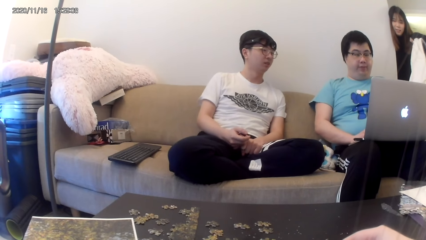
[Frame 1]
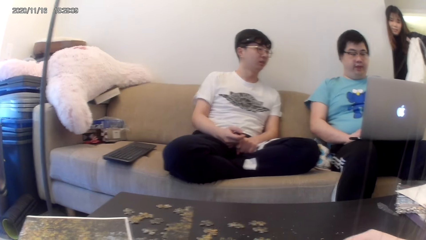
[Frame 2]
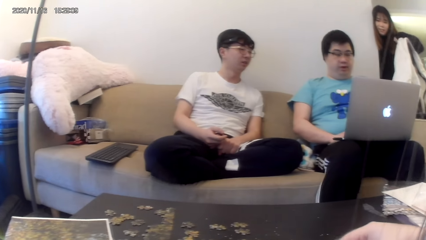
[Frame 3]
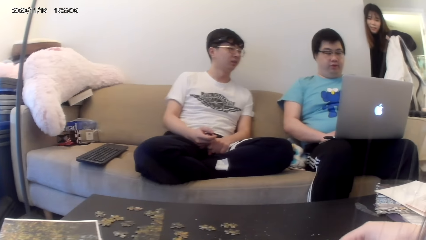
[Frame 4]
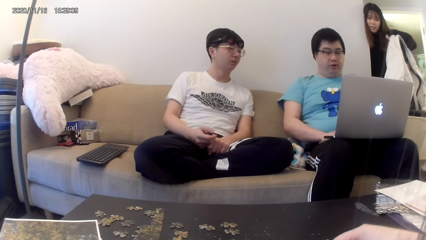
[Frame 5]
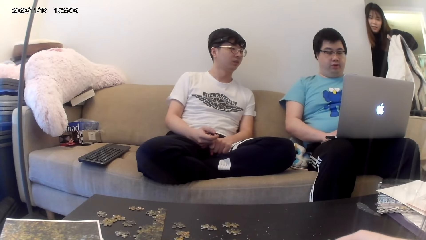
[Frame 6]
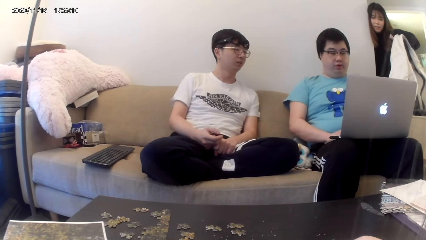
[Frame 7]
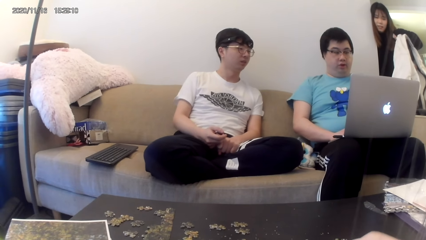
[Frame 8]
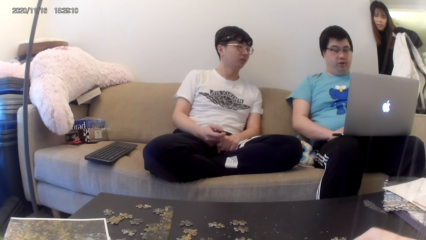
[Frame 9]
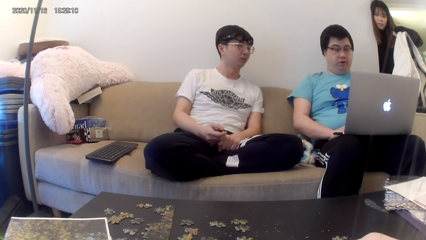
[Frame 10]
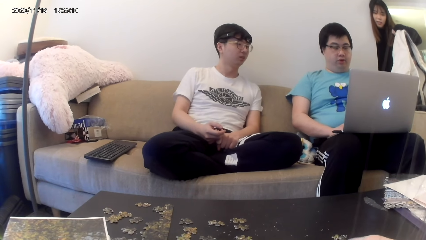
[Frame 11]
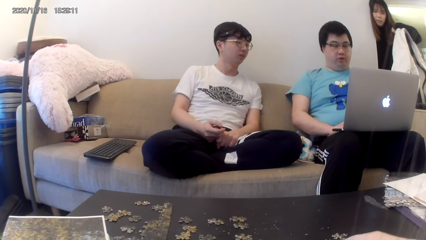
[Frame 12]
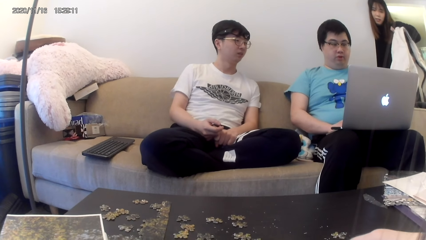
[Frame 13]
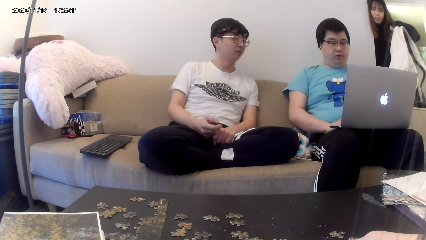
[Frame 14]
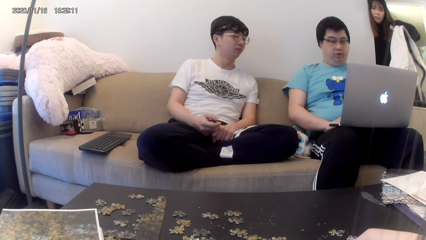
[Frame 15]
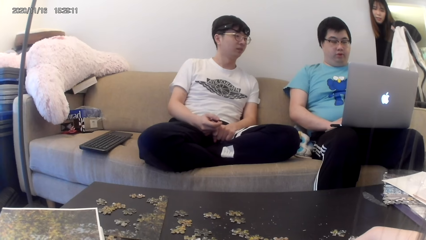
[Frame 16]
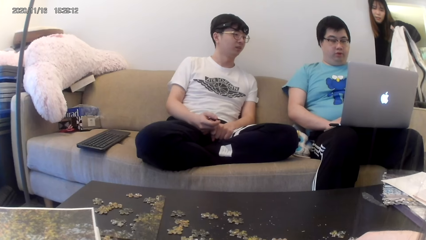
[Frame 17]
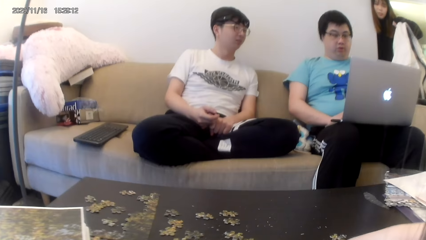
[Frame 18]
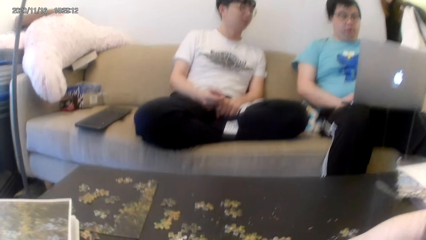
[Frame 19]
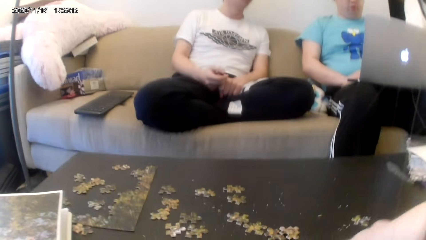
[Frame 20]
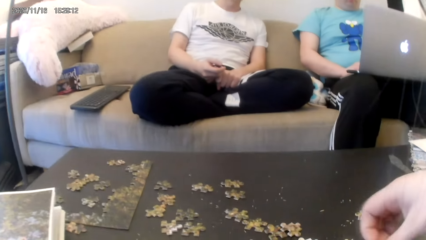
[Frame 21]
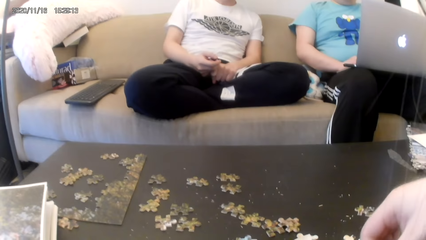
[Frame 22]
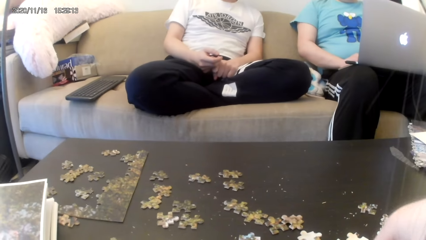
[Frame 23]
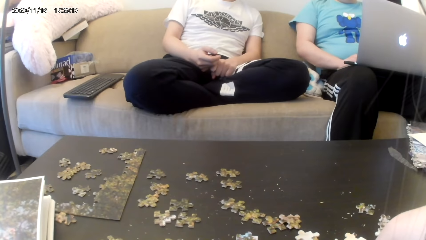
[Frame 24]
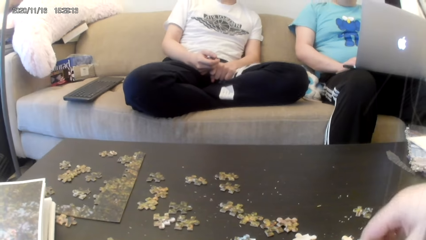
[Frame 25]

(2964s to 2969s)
The man operates the laptop.

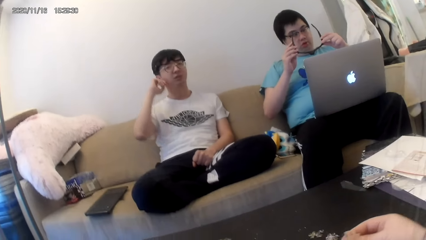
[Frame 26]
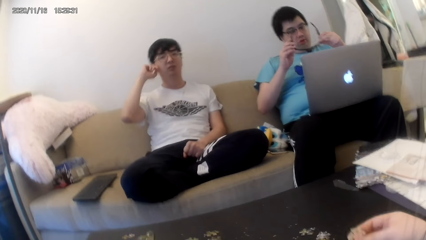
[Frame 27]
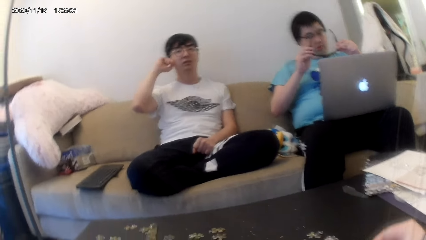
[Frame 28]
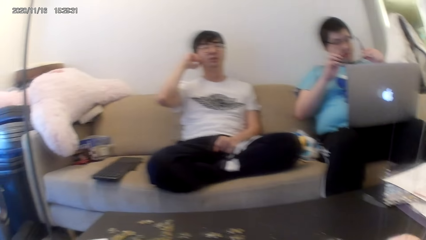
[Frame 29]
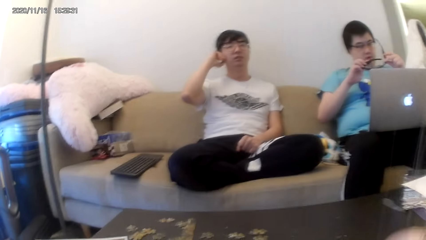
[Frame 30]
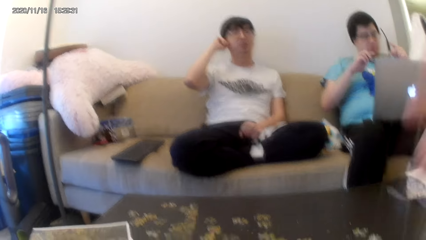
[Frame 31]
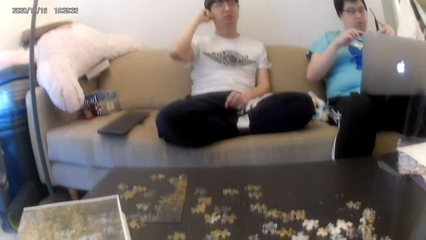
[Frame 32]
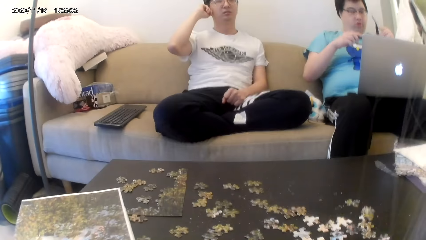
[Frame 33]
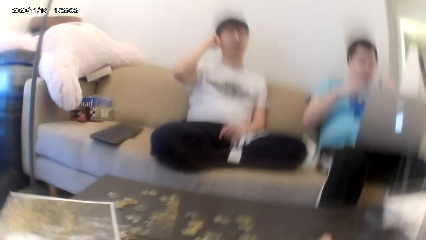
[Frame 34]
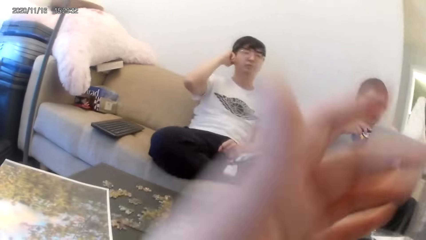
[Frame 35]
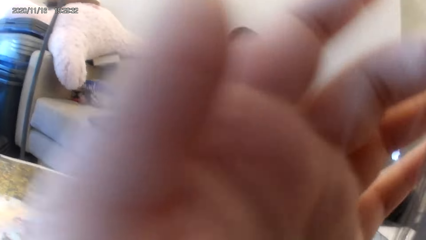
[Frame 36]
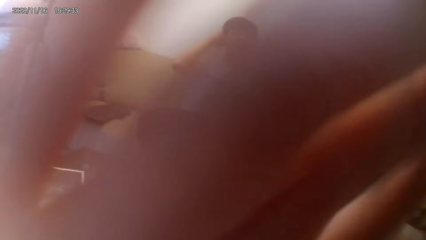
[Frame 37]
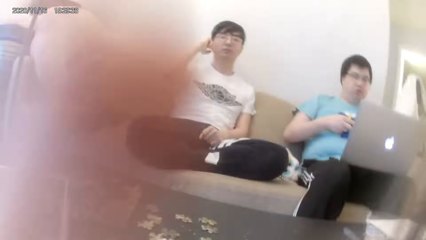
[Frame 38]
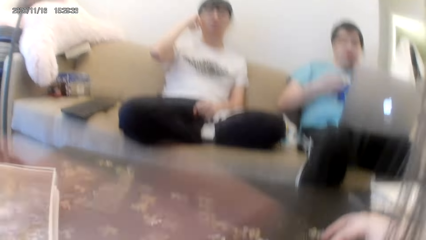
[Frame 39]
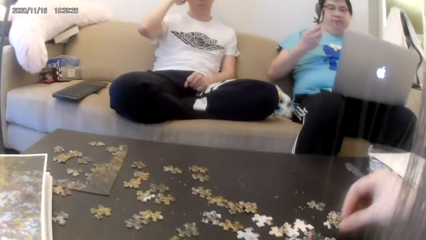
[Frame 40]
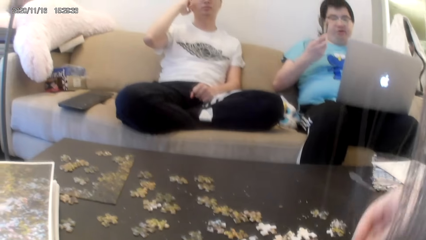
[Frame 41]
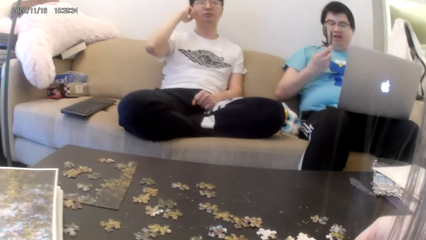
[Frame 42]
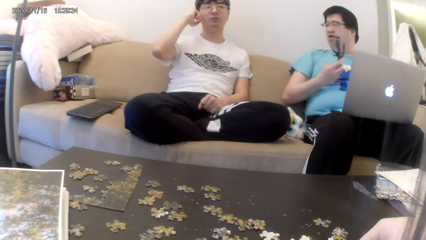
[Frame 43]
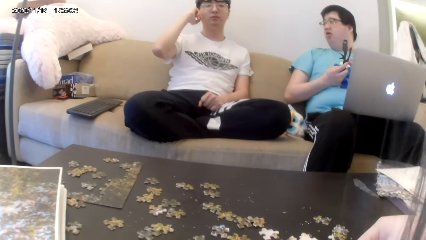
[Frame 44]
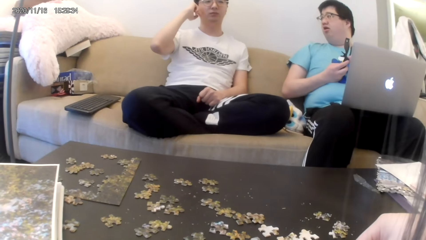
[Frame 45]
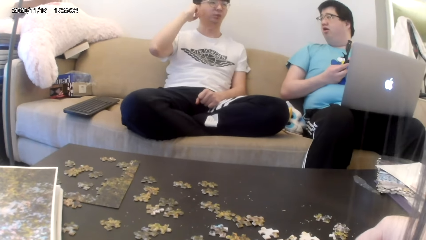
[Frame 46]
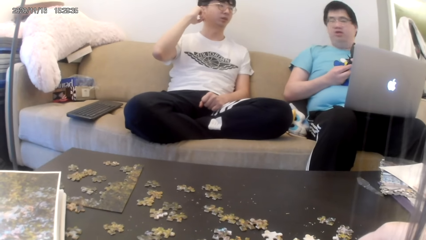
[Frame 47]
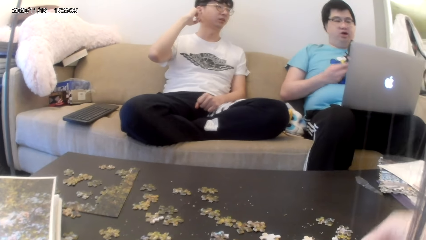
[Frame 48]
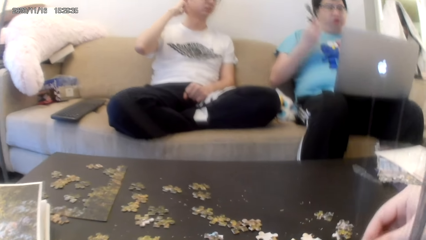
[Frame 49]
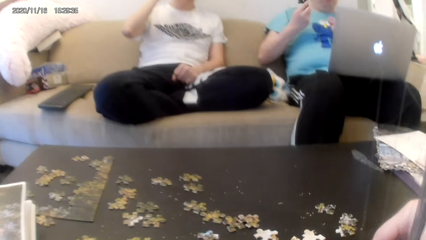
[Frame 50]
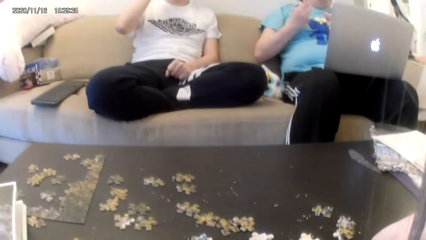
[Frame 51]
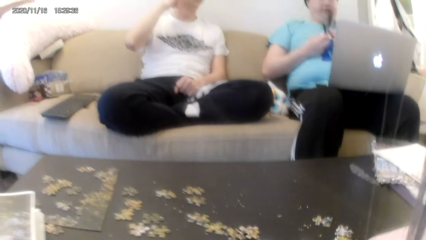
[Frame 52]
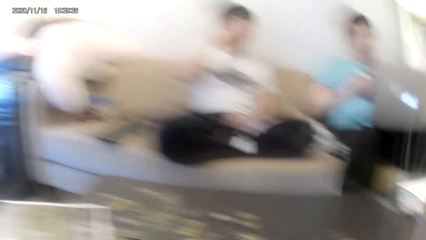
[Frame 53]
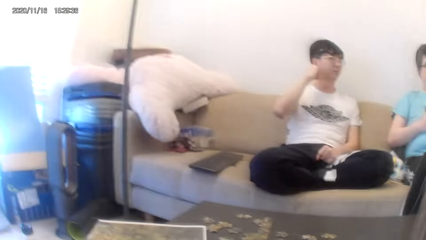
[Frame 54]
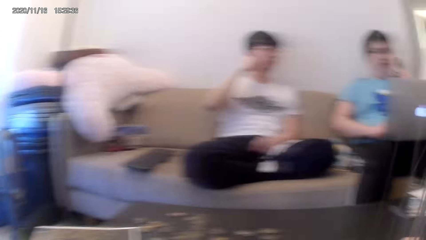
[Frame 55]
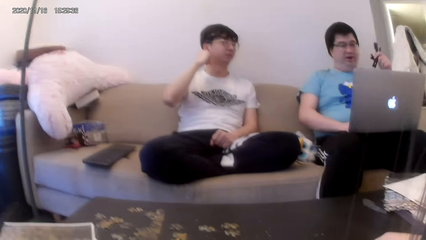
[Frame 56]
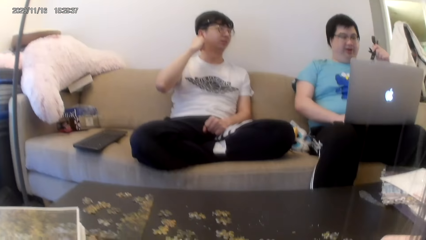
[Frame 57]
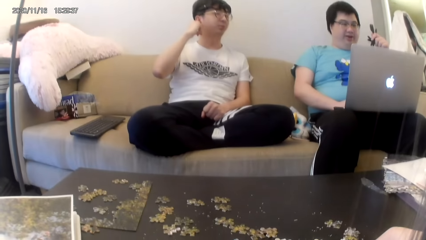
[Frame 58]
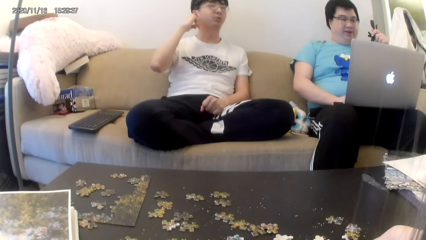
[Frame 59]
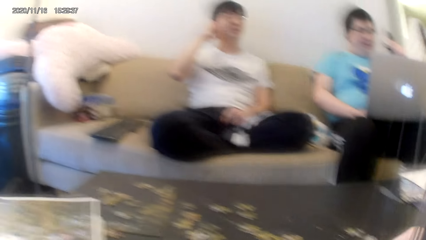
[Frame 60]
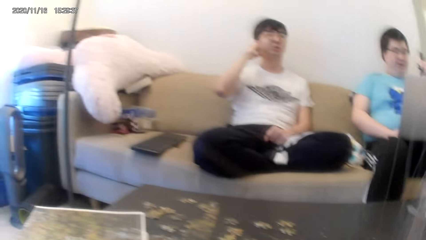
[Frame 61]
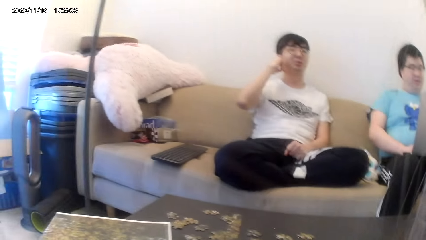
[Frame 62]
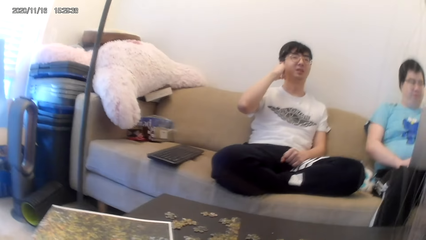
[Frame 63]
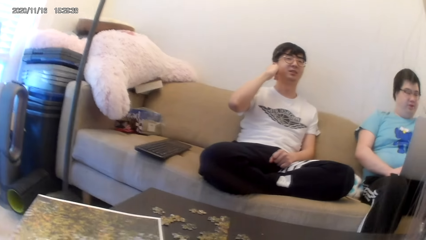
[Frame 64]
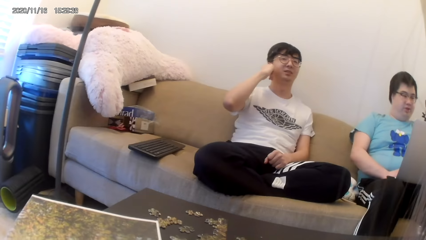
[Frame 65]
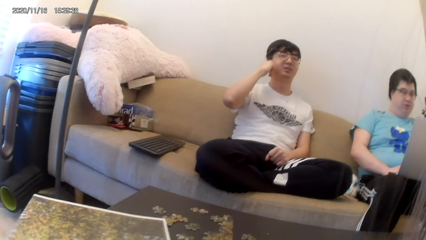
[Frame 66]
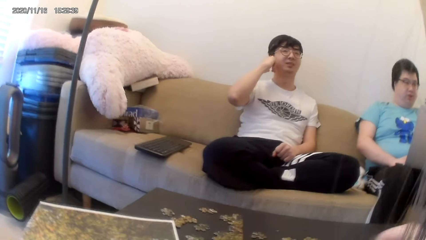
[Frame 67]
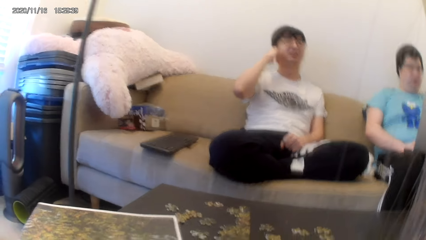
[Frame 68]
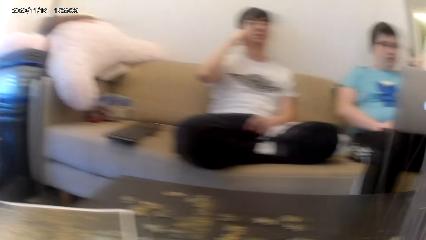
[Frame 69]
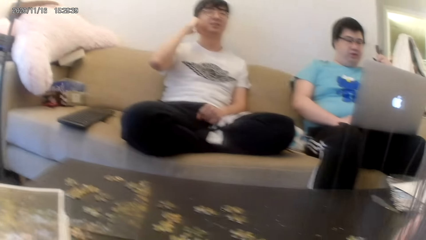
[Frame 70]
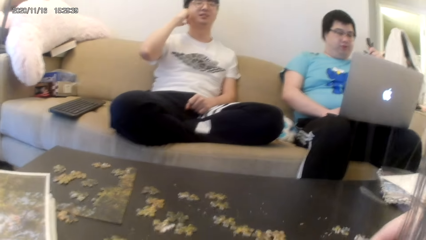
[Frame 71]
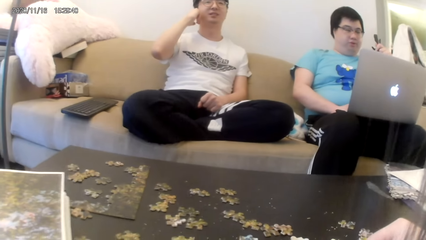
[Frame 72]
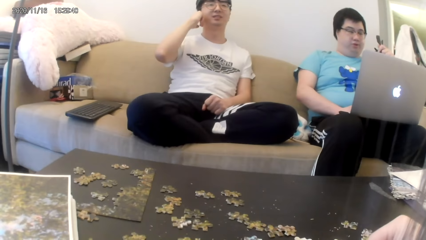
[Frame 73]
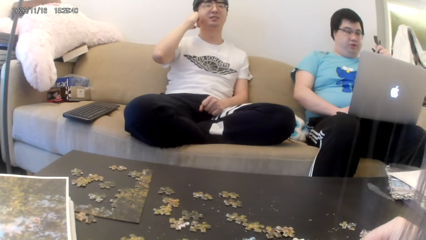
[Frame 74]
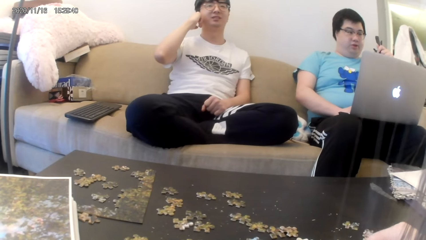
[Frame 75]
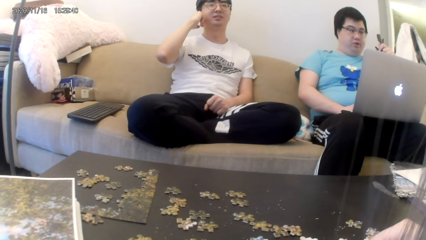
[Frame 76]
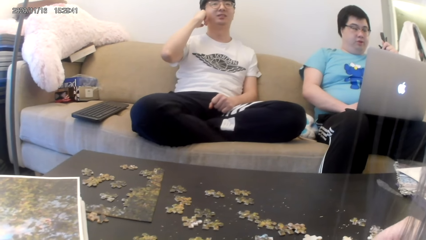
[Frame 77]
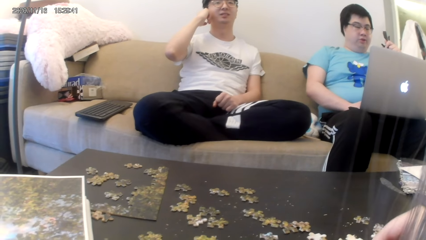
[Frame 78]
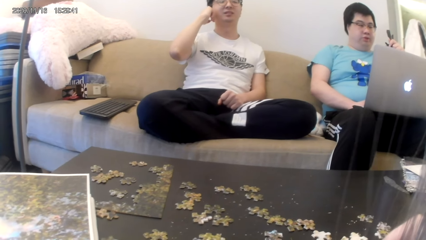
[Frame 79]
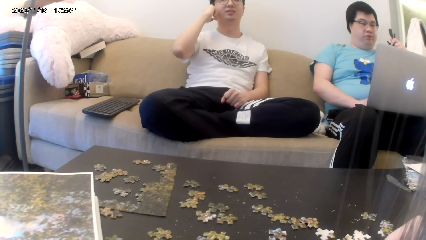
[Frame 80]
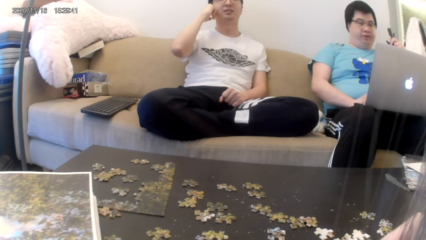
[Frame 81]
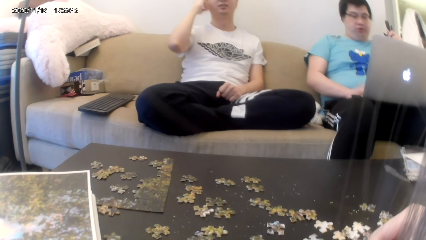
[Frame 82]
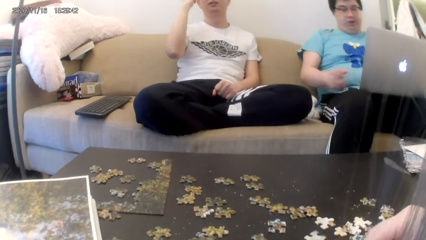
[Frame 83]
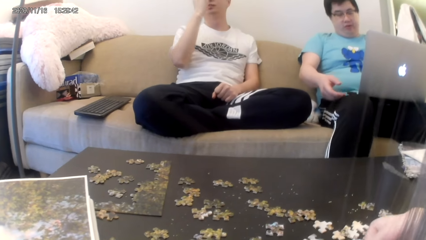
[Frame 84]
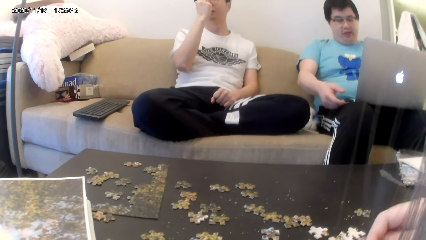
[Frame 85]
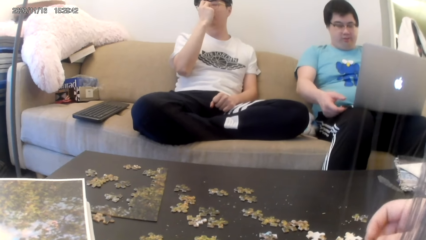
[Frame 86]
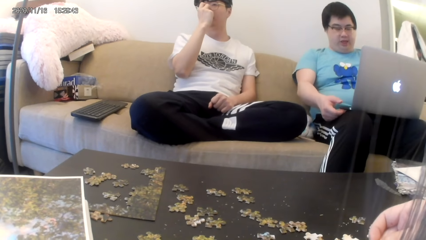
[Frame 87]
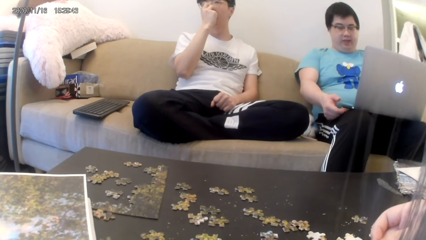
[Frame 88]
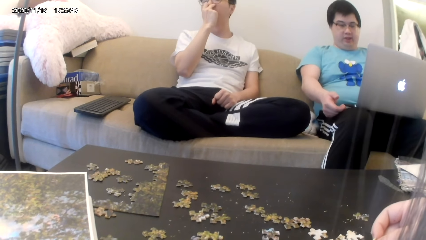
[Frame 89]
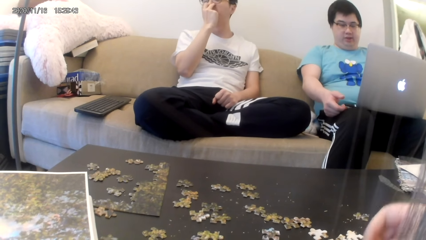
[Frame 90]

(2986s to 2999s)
The camera wearer raises a hand. They adjust the camera. A man converses with another man. The other man converses with the first man. The first man converses with the other man. The other man converses with the first man. A third man holds the glasses with a hand. The camera wearer looks around.
